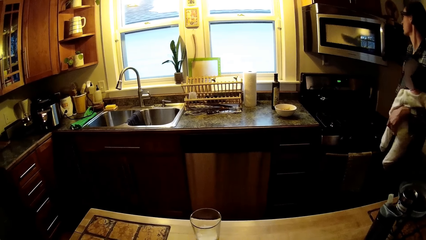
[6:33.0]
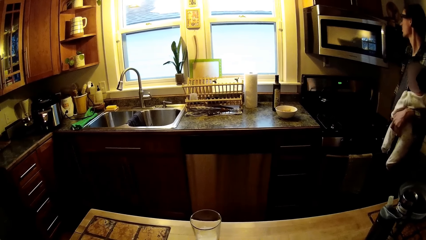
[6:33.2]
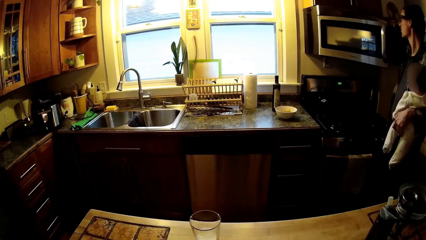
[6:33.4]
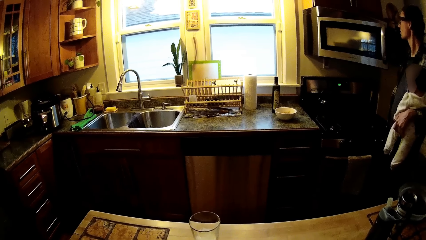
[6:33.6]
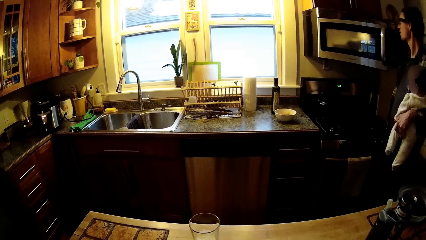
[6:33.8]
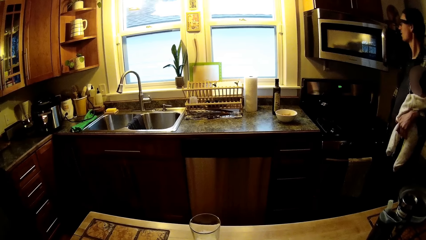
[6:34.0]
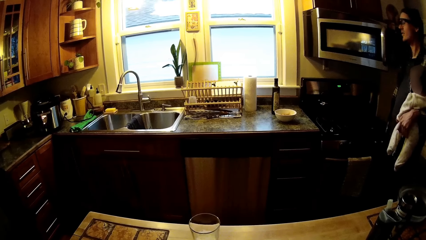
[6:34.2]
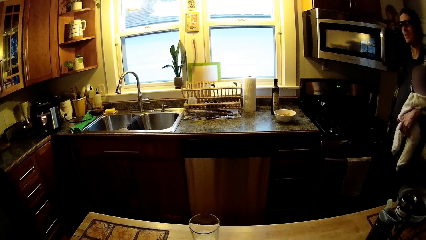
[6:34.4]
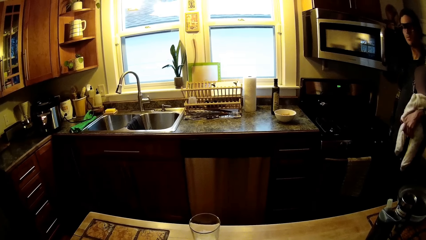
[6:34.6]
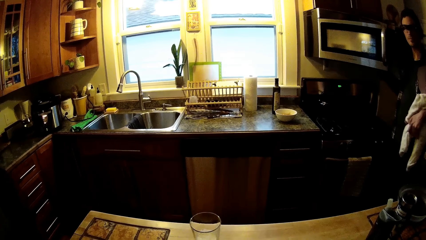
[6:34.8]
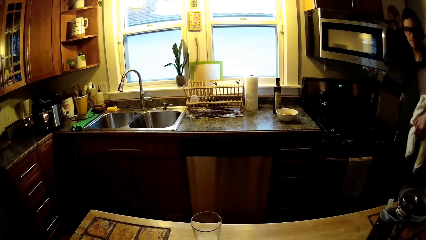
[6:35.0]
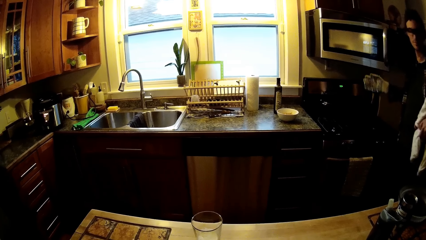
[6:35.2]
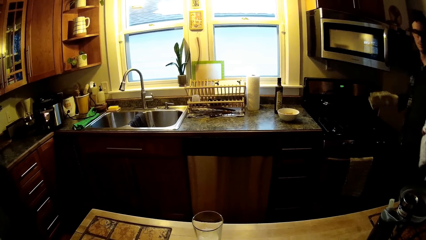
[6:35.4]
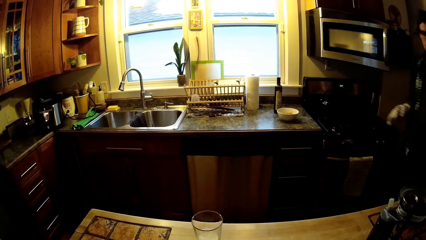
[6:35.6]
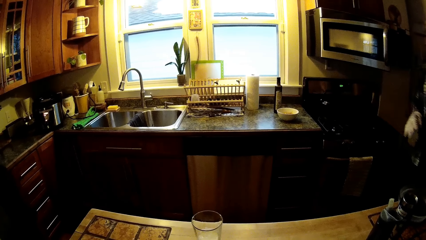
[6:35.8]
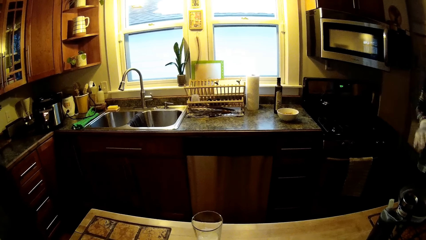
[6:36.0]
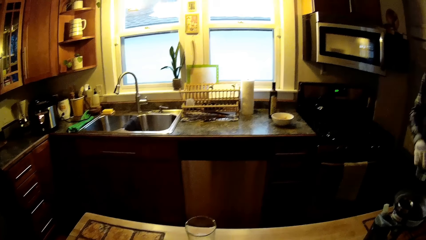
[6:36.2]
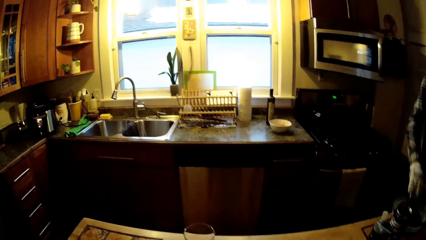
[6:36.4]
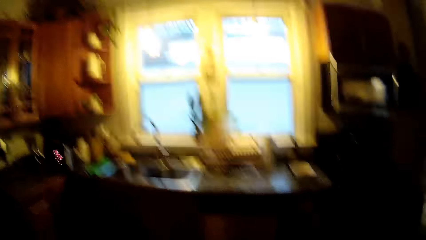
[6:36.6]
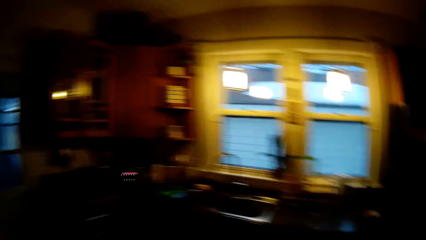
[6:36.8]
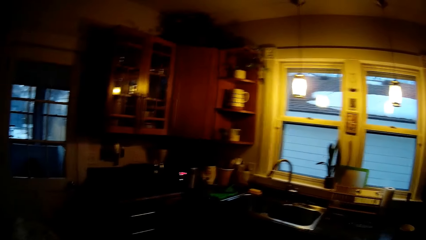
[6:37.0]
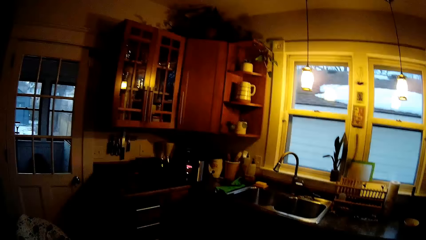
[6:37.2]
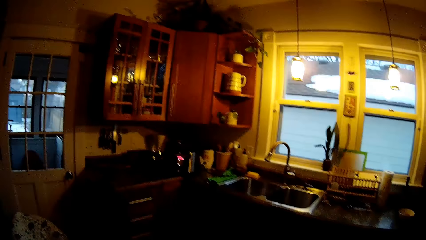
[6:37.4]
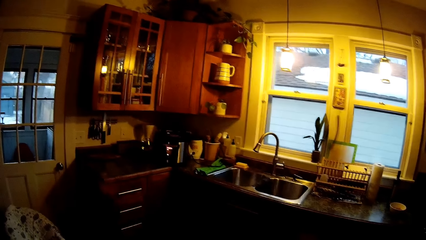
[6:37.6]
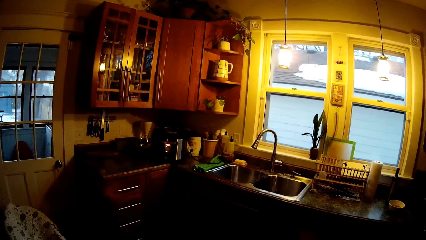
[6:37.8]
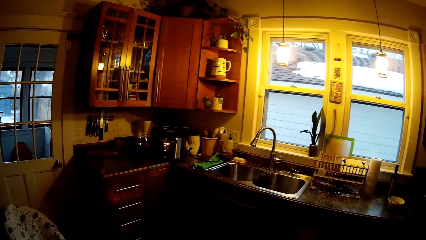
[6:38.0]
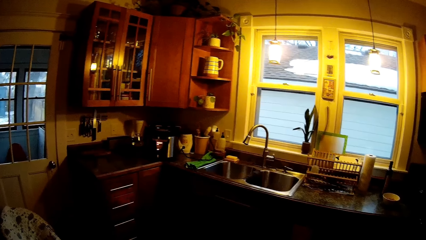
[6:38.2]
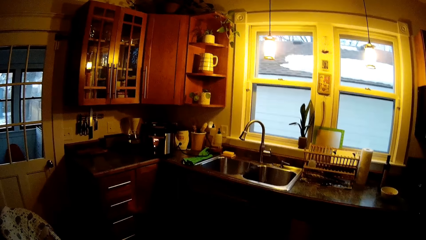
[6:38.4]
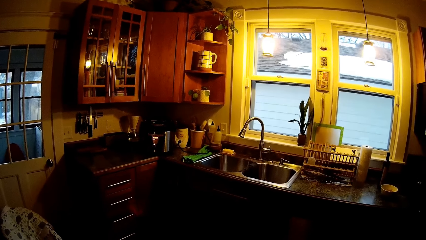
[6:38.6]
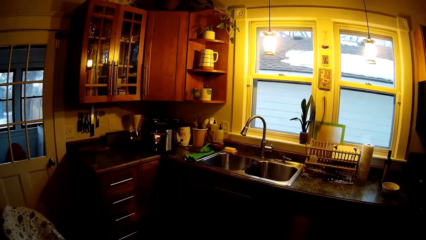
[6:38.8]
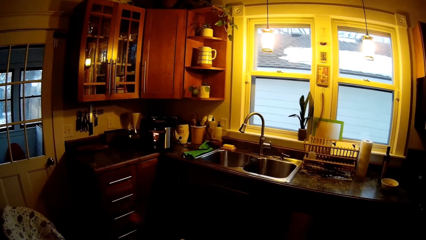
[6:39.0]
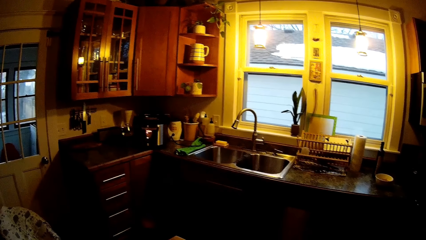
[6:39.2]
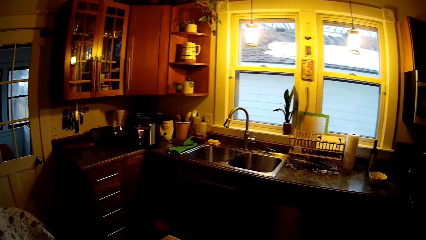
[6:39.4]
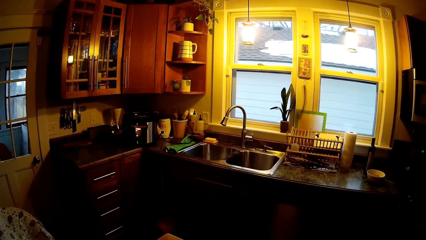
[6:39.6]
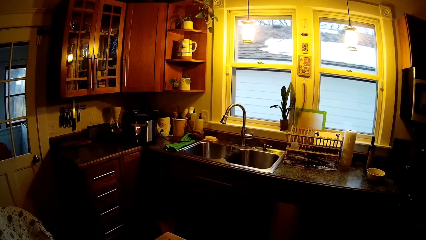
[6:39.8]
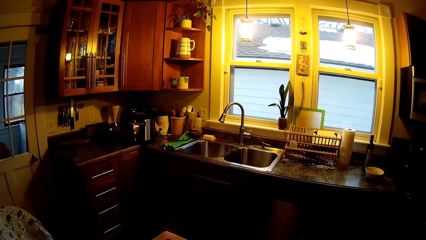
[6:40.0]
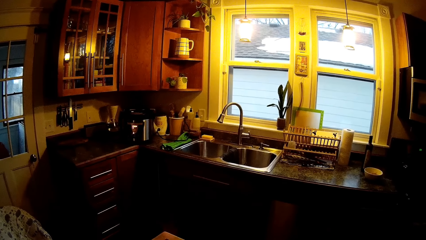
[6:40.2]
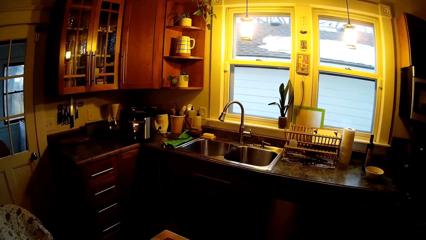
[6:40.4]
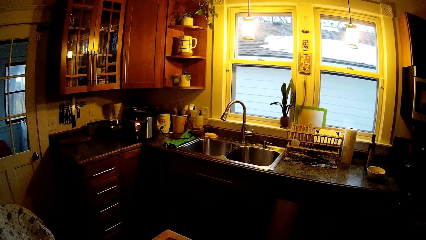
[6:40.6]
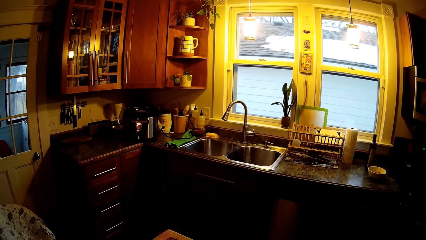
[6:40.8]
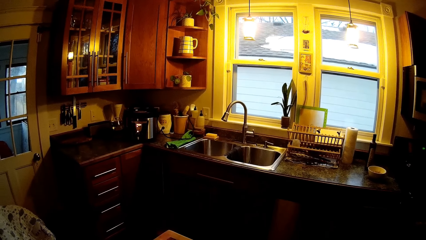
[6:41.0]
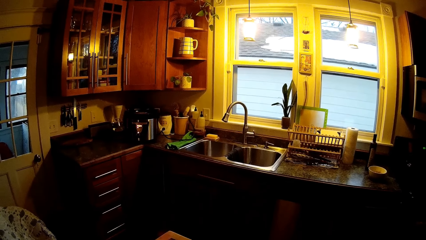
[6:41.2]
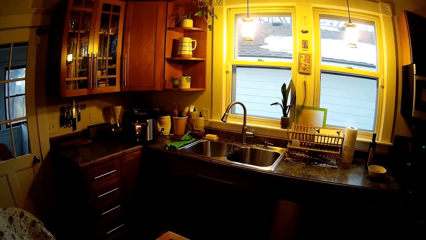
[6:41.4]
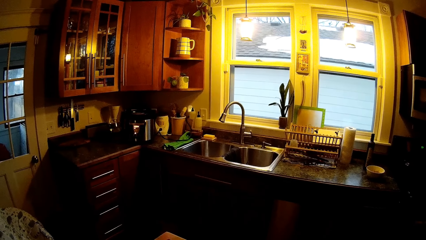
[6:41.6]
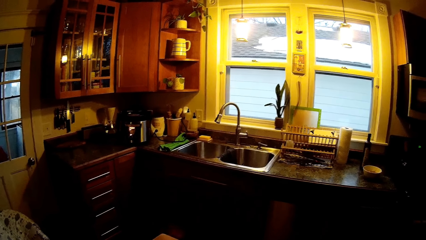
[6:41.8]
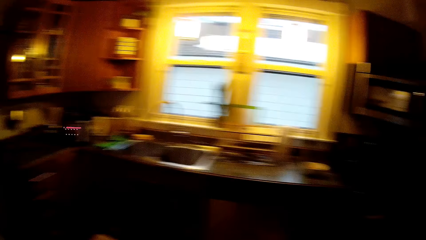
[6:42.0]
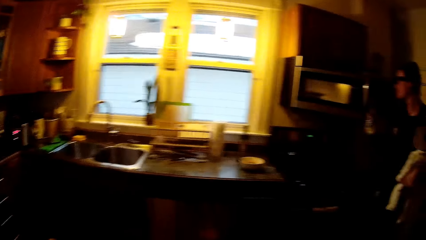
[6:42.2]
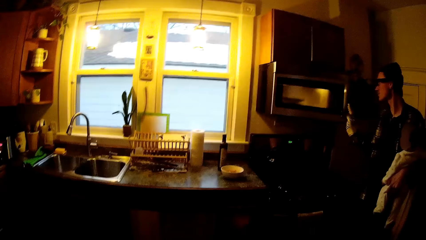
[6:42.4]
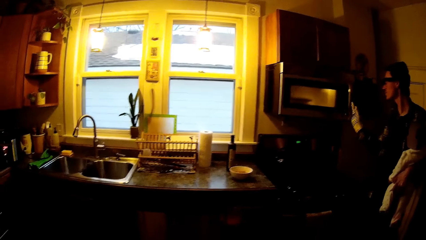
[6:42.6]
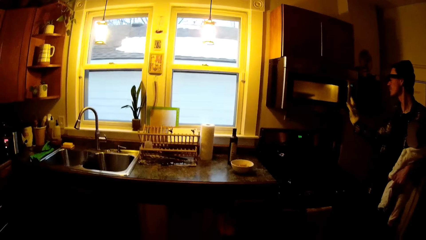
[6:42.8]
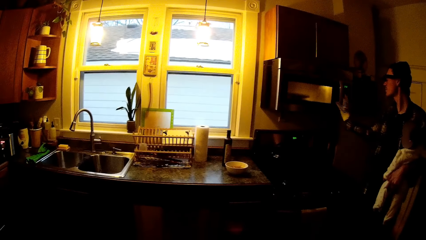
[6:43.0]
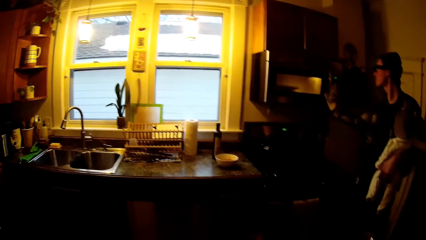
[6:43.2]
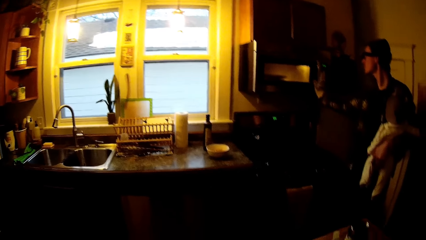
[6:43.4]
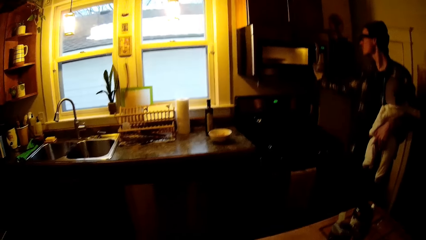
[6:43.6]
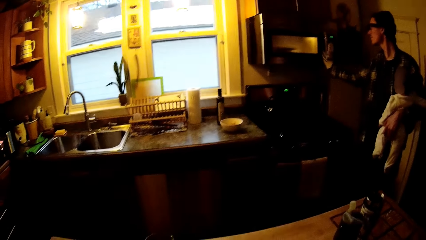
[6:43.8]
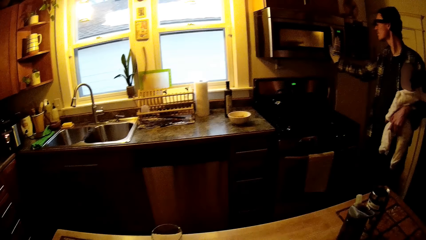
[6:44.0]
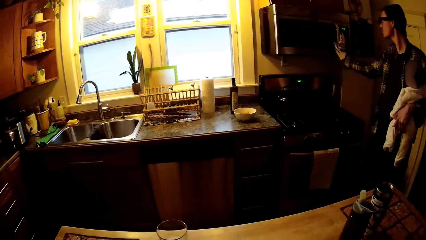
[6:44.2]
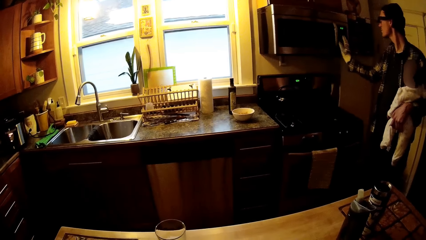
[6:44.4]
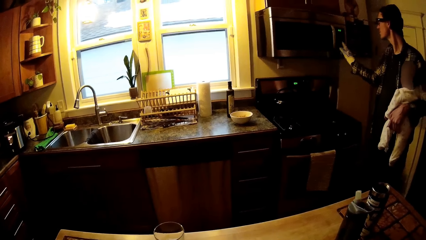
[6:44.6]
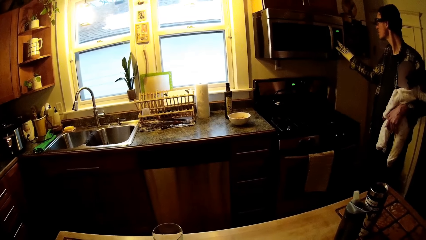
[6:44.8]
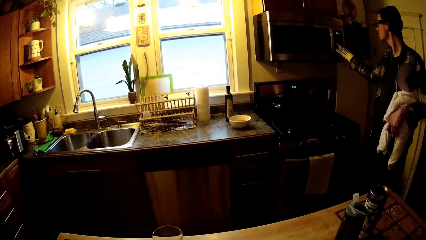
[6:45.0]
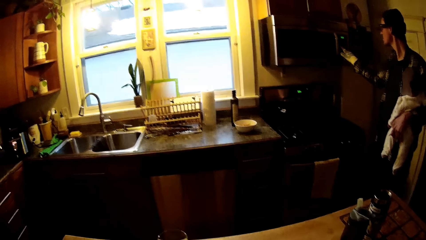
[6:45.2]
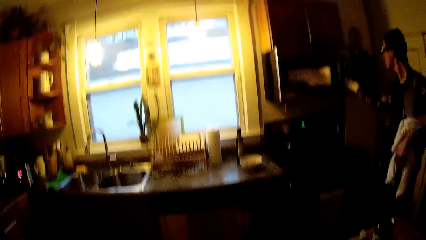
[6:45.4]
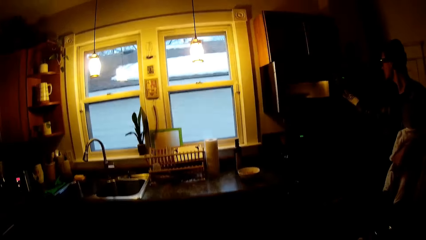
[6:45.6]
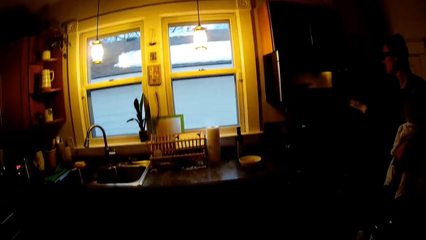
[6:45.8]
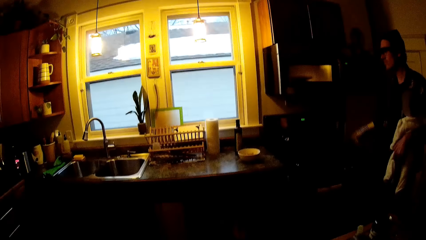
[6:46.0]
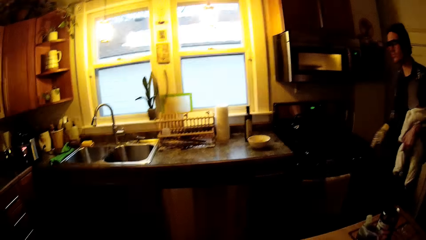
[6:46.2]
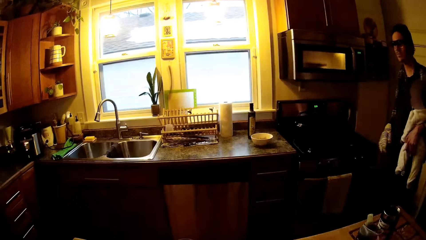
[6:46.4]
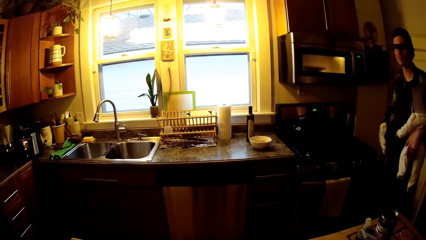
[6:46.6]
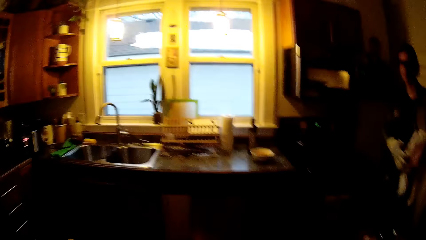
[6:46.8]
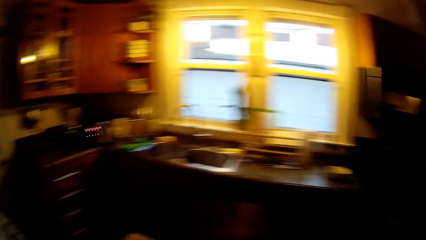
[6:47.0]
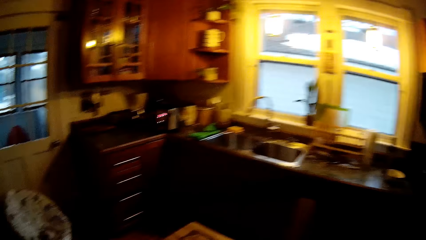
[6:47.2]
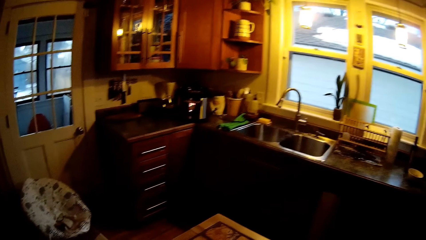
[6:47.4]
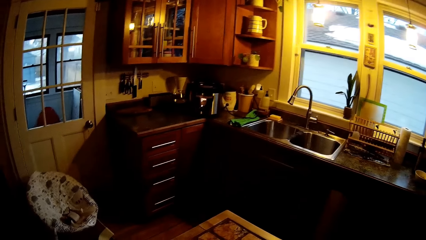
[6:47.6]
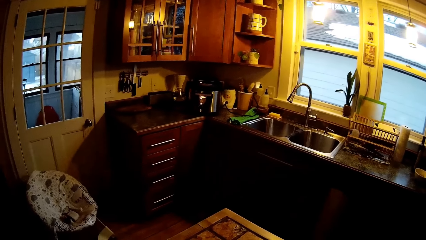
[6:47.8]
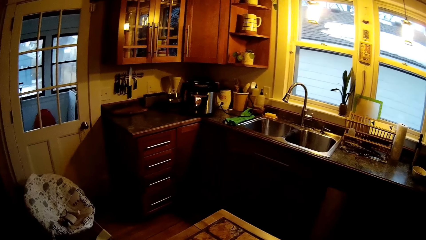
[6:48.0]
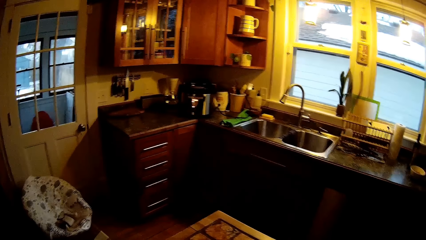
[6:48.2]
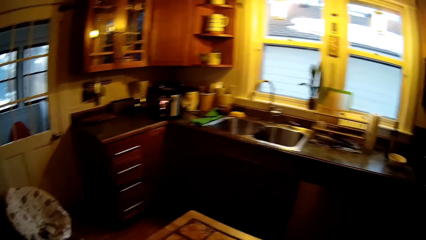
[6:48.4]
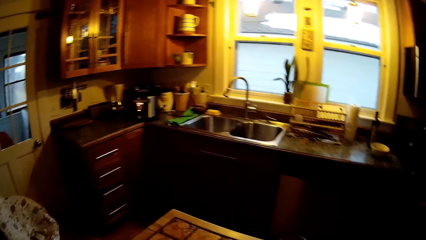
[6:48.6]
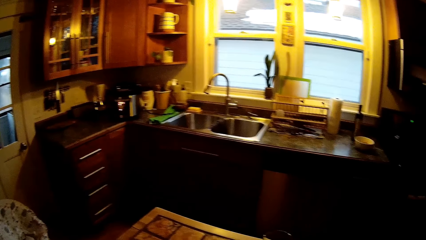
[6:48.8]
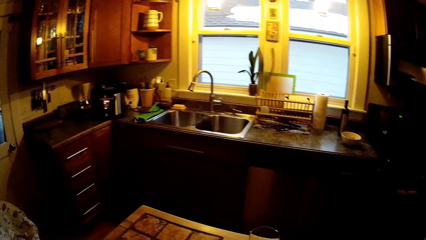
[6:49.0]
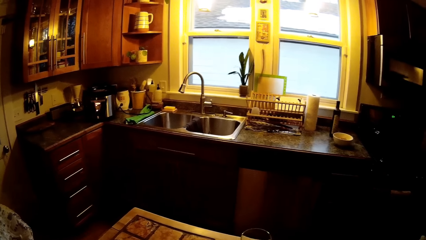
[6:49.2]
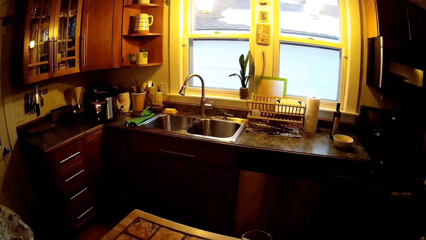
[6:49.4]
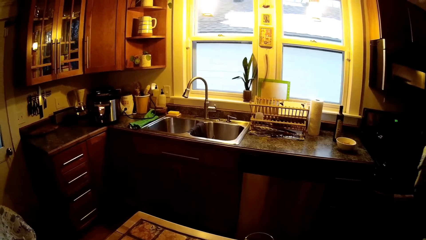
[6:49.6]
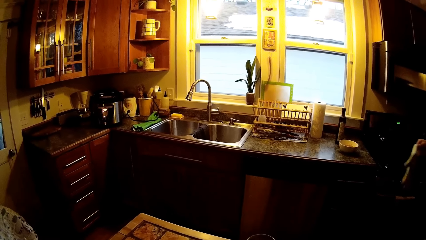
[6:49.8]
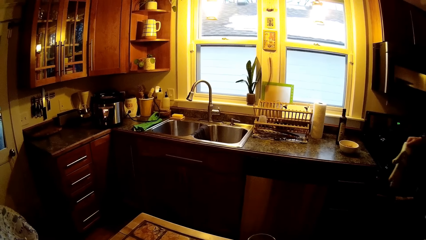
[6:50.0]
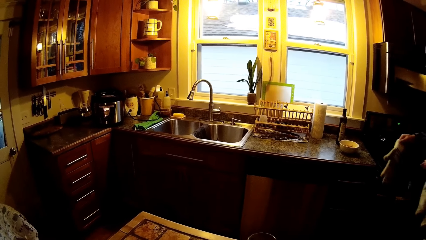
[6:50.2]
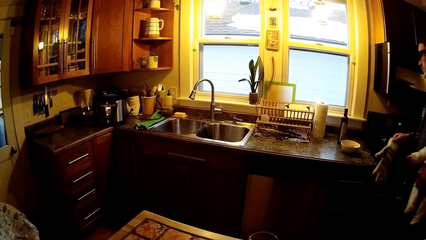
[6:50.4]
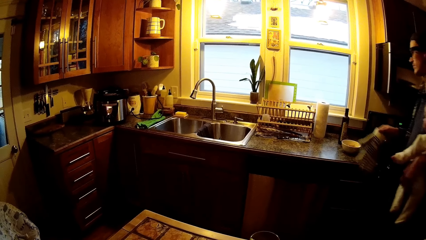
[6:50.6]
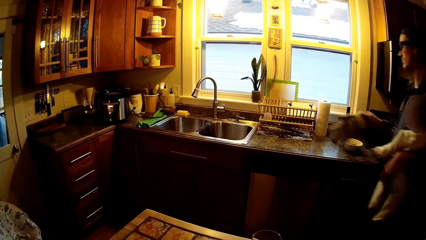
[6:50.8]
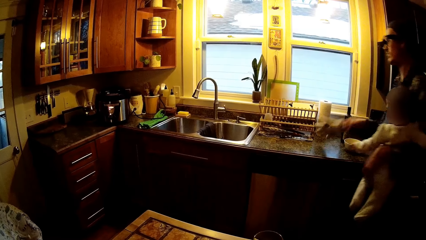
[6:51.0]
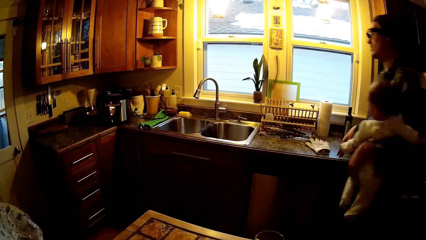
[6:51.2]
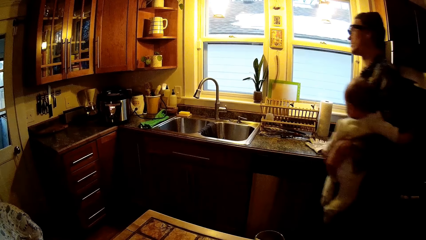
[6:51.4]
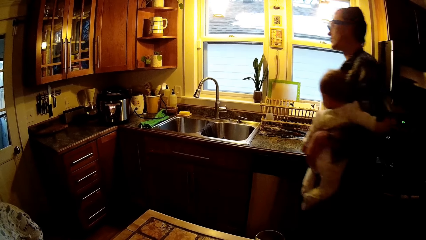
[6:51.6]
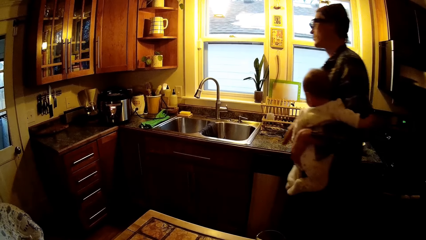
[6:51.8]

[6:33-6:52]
The man puts the bowl of food in his gloved right hand into the microwave. The man picks up the microwave bowl cover from the kitchen cabinet with his gloved right hand. The camera wearer interacts with the man. The man closes the microwave with his gloved right hand and turns on the microwave with his gloved right hand. The camera wearer opens the microwave. The man removes the gloves on his right hand with his left hand and drops the gloves in his right hand on the kitchen cabinet.
